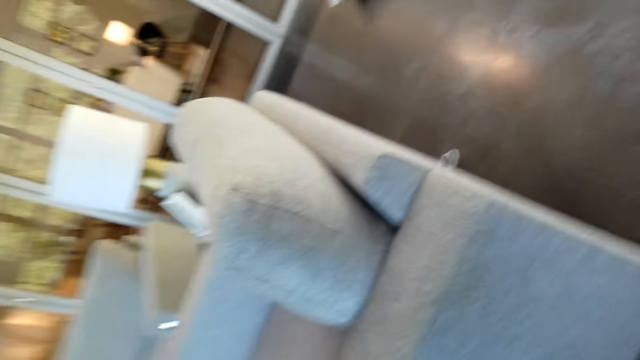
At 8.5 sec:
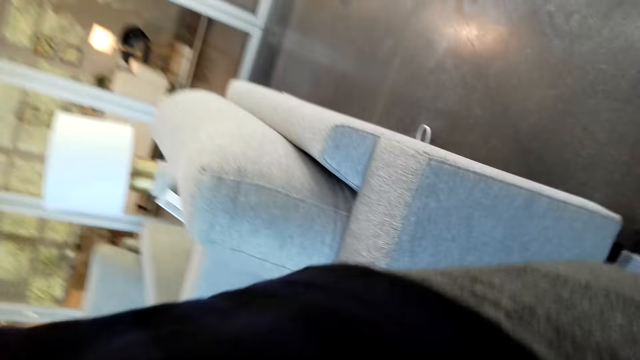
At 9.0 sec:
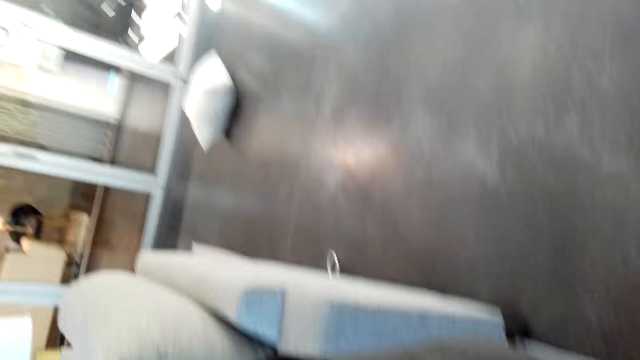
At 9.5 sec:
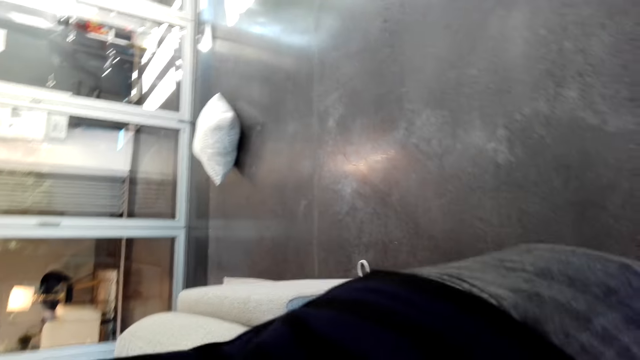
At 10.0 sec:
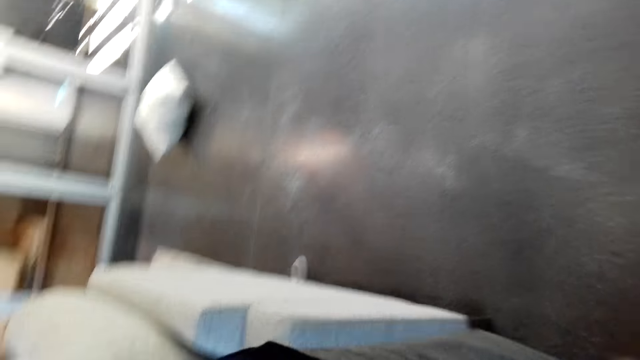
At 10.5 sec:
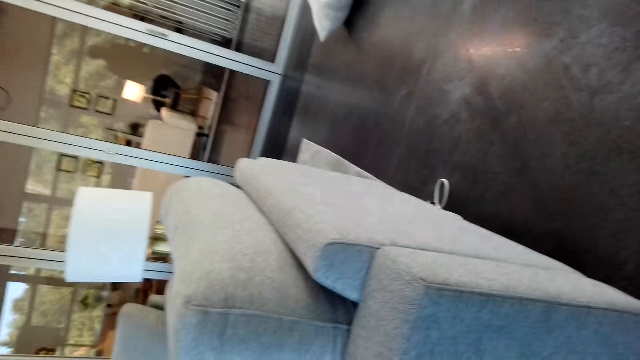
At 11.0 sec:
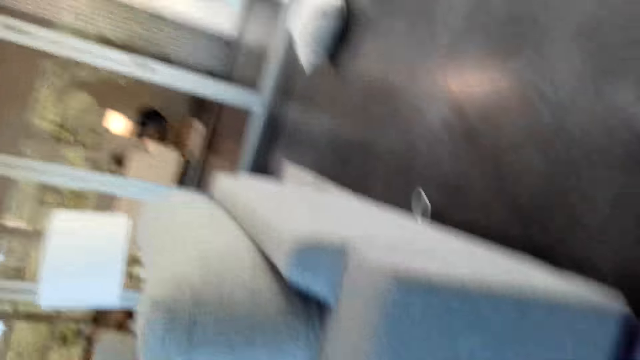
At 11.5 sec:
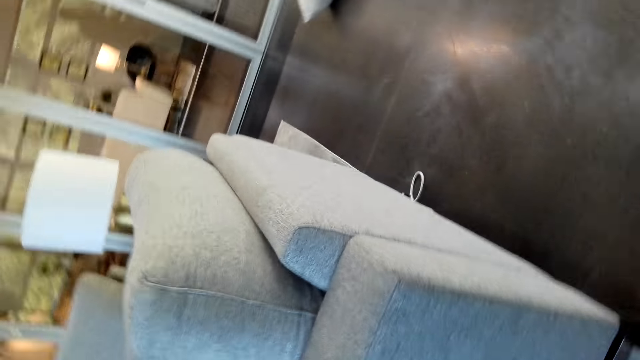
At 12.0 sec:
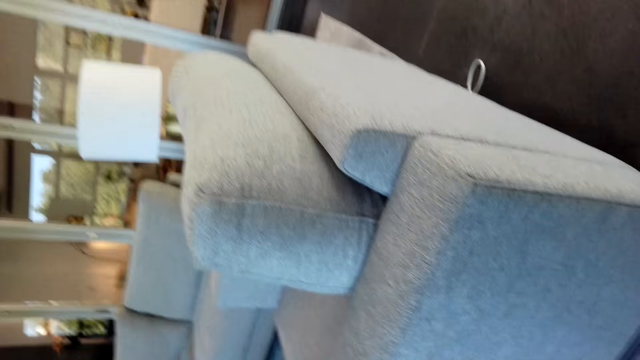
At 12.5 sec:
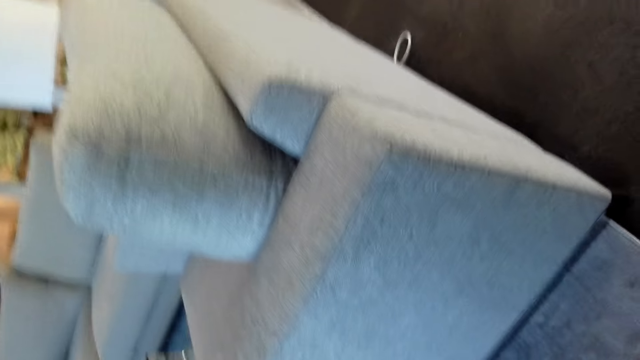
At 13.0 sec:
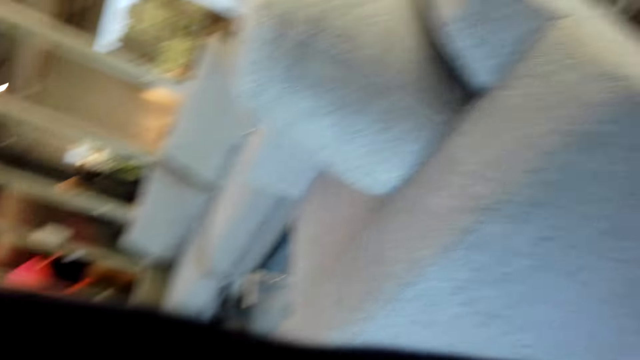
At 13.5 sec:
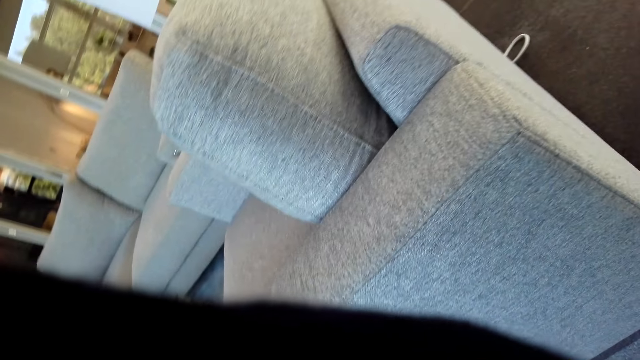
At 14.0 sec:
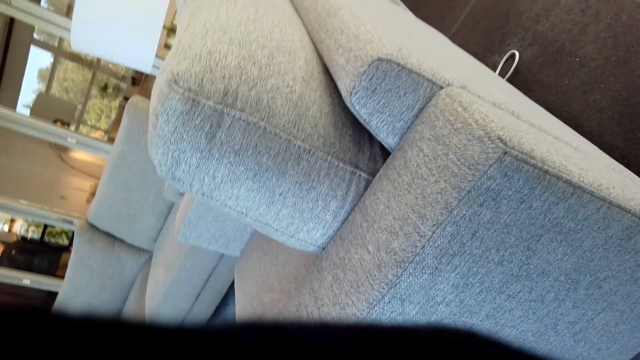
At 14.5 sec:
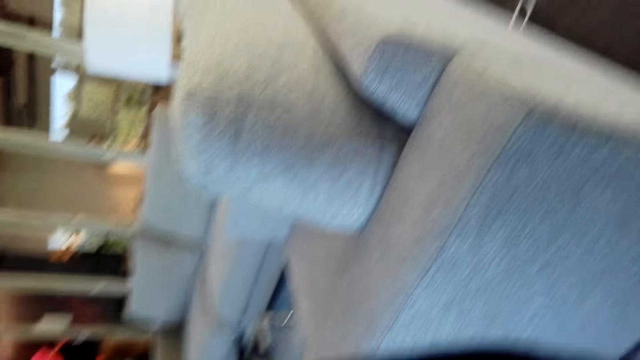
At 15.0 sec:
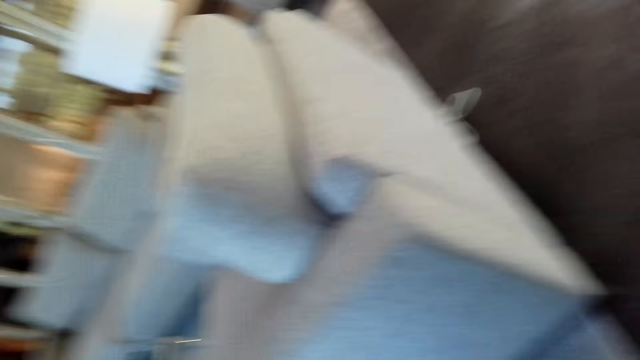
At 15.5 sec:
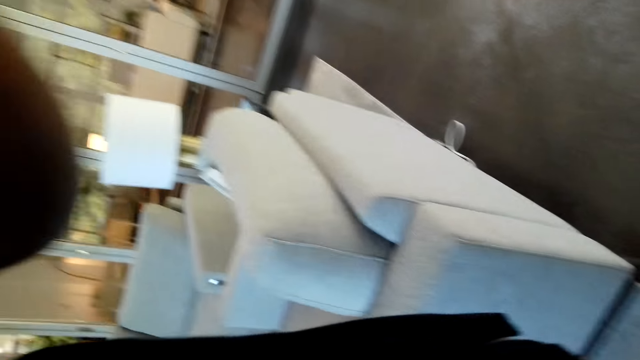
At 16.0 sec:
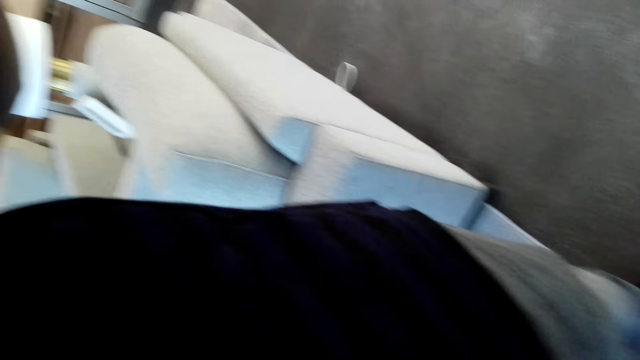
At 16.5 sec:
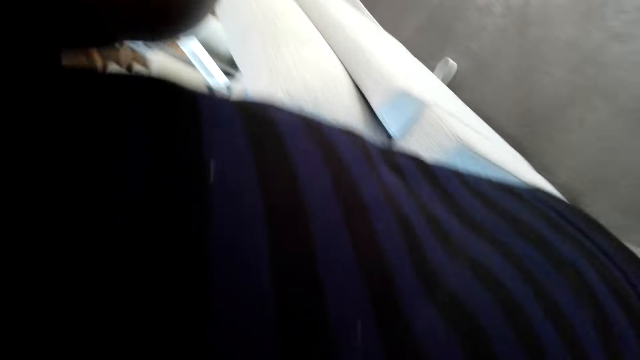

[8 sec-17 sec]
The camera wearer walks around.

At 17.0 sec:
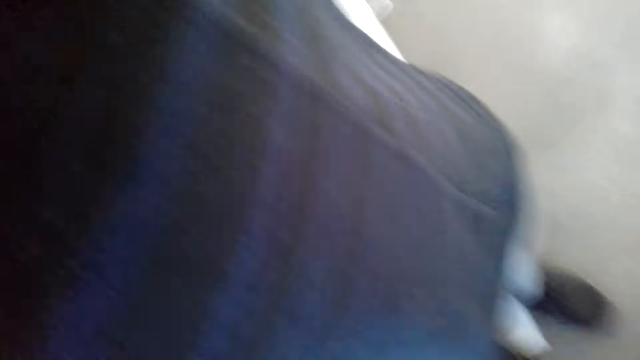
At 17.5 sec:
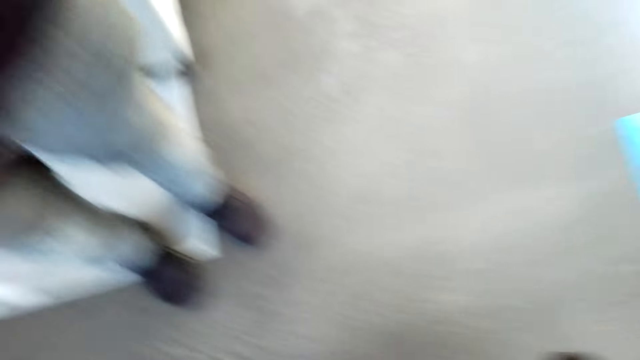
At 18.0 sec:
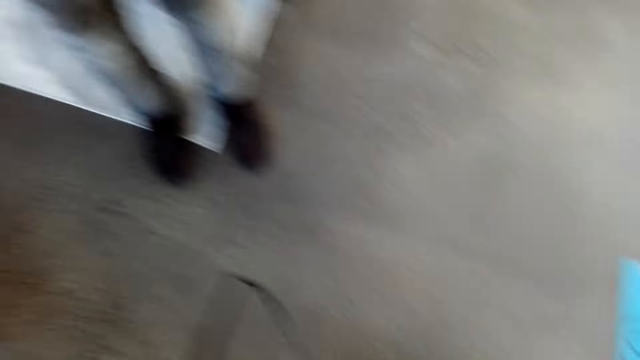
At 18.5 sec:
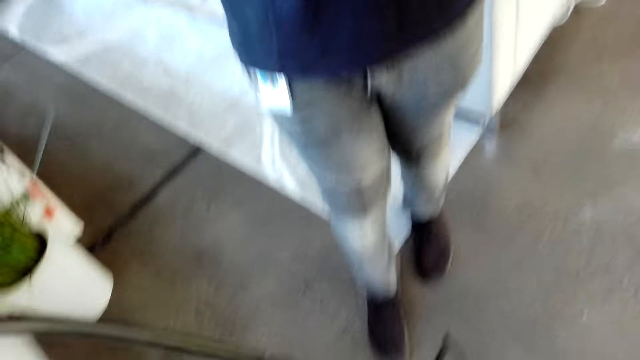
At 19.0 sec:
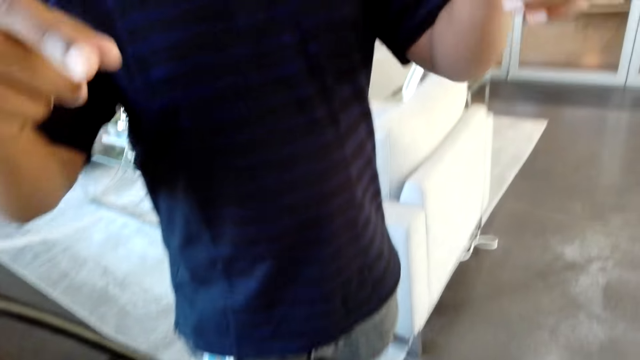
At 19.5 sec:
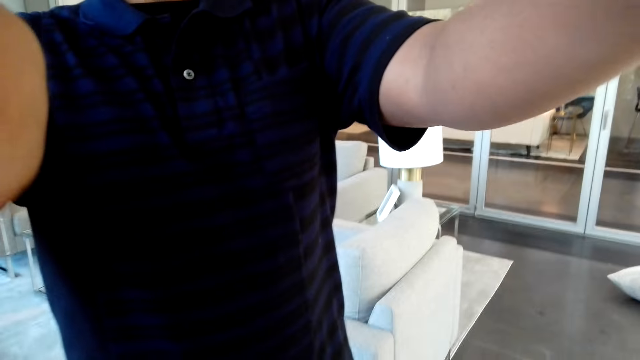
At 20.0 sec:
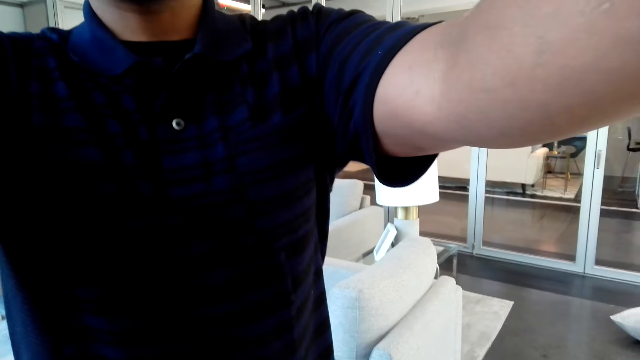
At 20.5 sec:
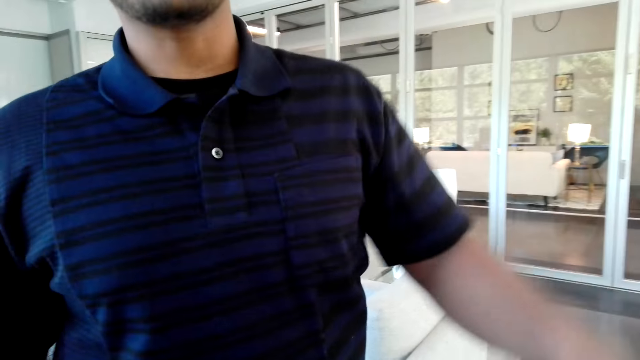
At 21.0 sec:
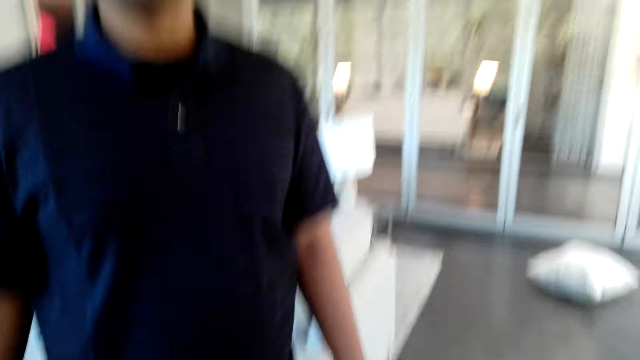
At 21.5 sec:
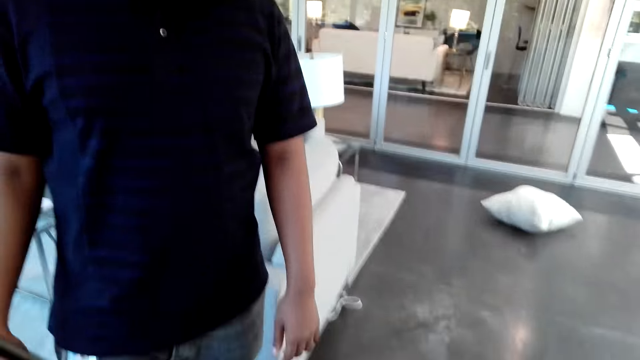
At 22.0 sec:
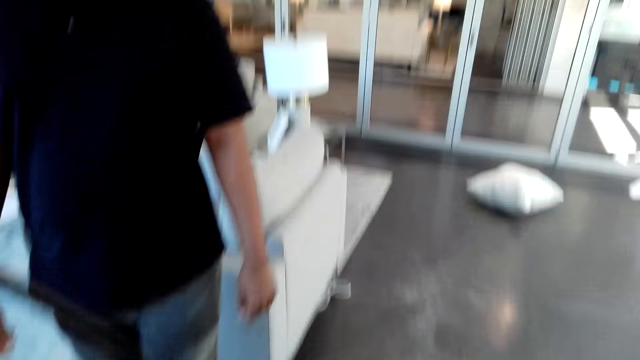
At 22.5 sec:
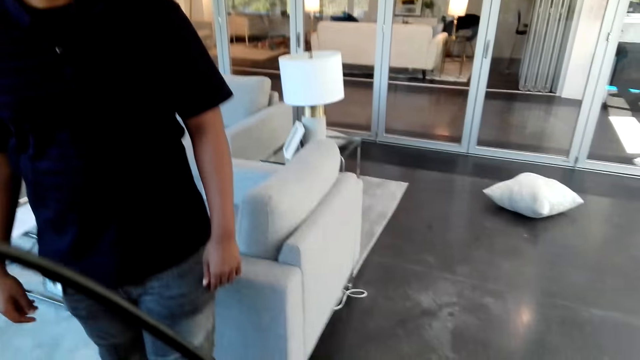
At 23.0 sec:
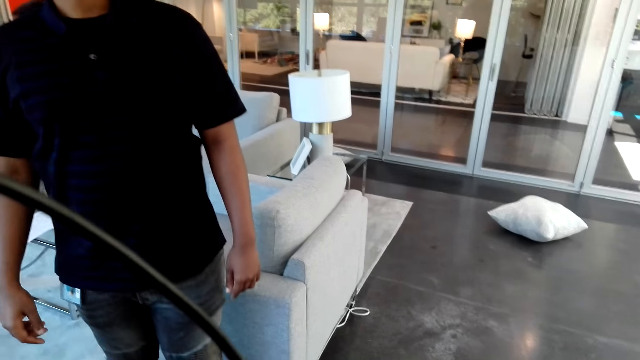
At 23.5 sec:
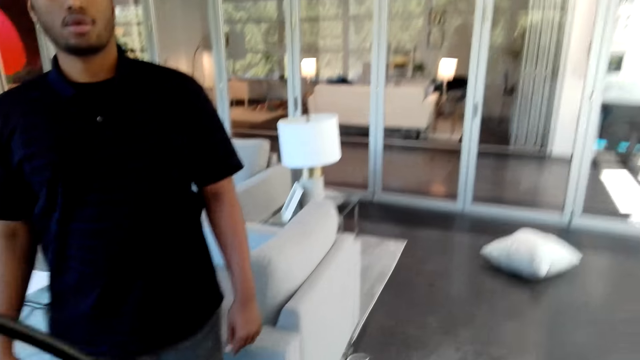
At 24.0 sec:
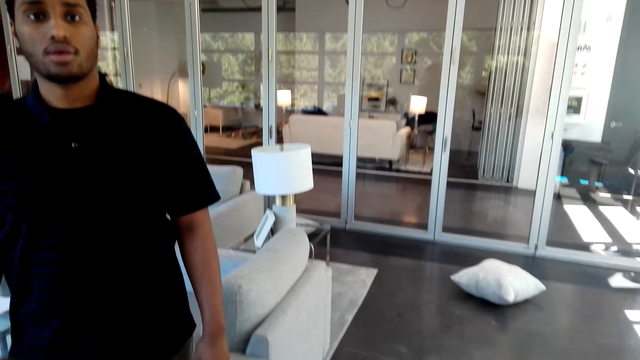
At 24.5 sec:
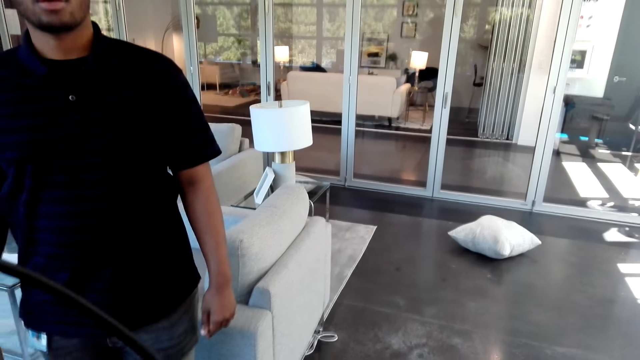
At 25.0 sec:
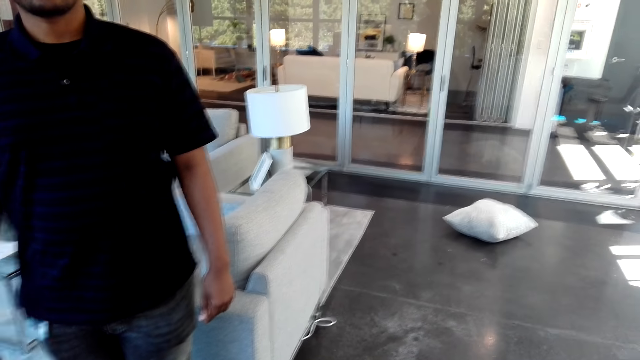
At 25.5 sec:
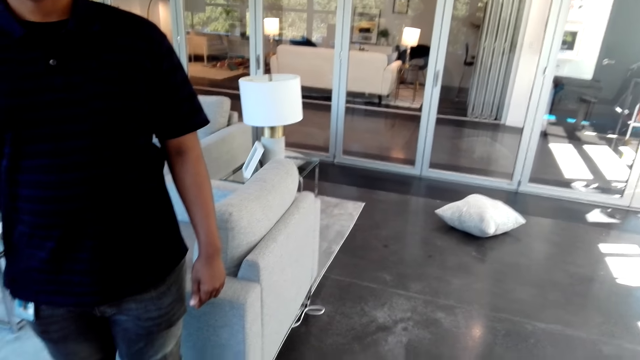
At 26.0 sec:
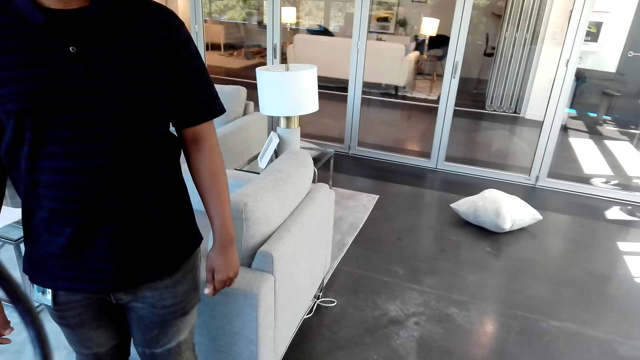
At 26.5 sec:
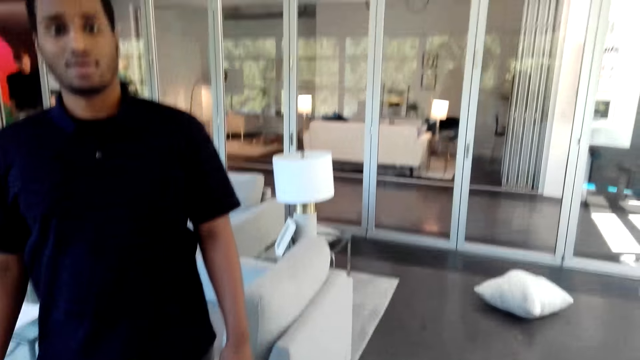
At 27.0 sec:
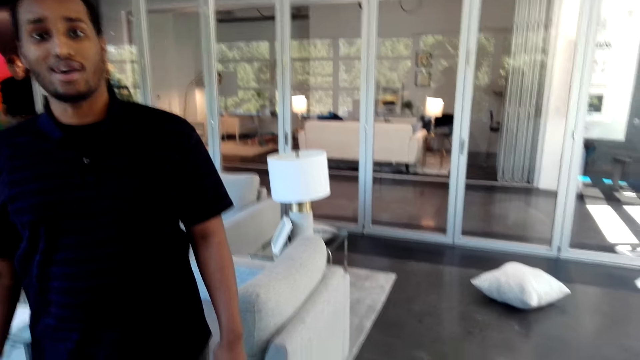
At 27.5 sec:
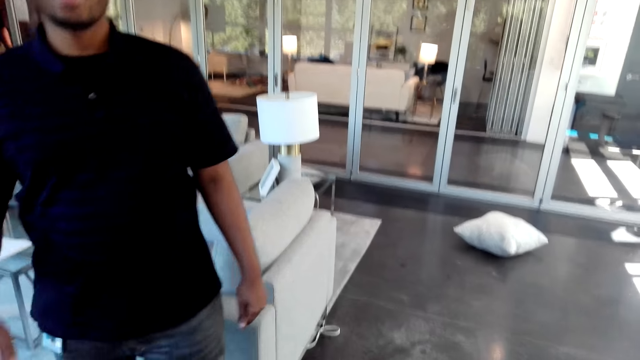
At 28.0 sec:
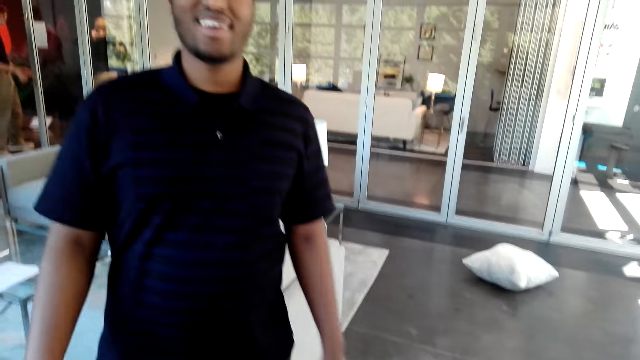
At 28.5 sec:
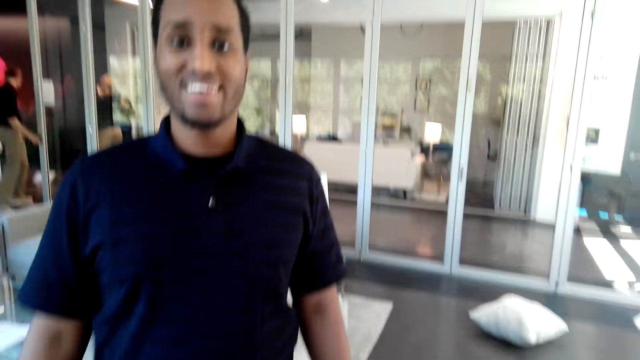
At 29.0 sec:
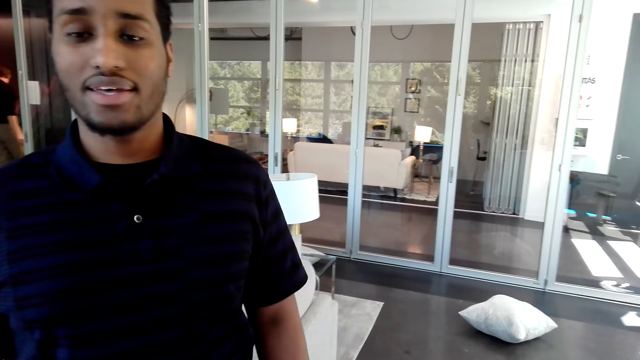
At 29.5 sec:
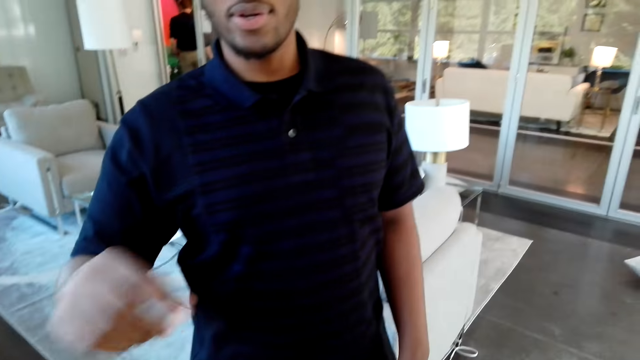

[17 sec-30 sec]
The camera wearer puts the camera on themself. A man touches the camera on the camera wearer's head. The camera wearer aligns the camera on the head.
